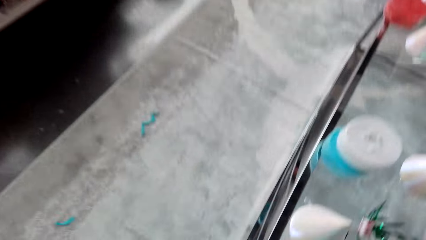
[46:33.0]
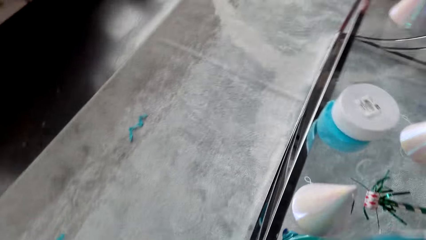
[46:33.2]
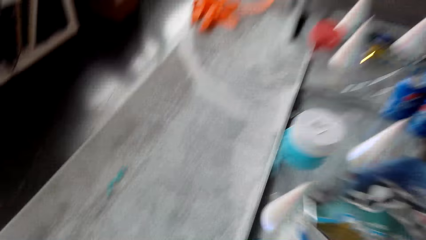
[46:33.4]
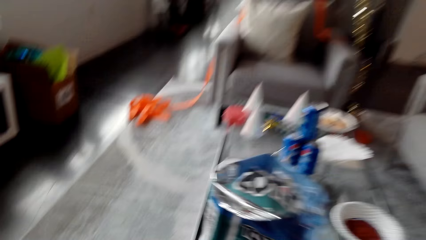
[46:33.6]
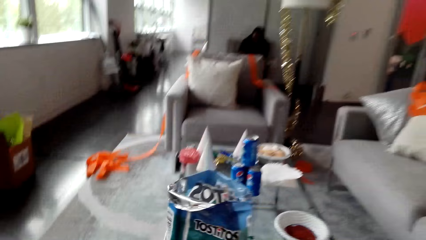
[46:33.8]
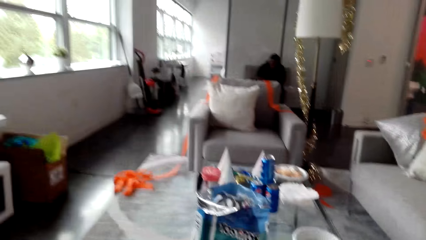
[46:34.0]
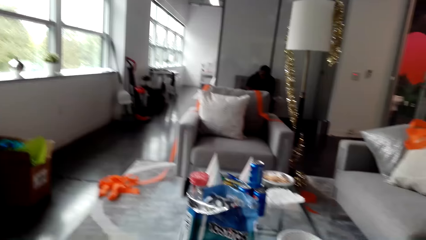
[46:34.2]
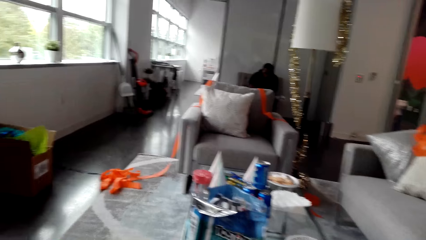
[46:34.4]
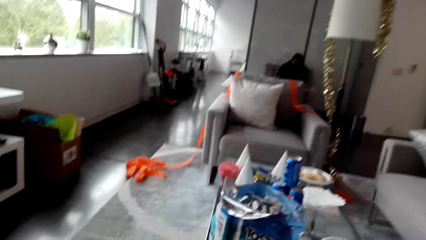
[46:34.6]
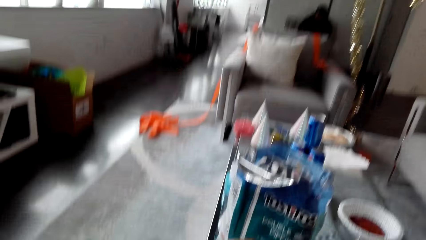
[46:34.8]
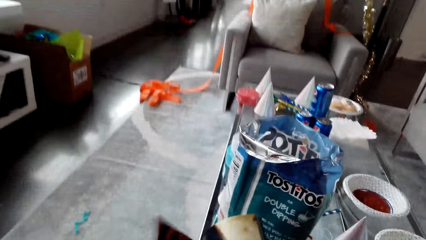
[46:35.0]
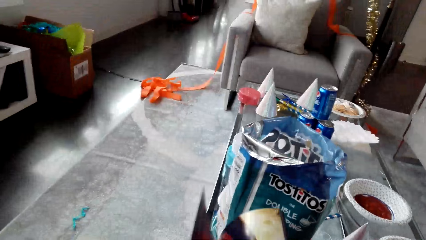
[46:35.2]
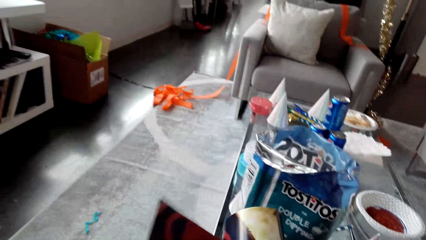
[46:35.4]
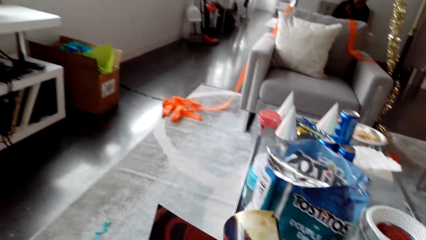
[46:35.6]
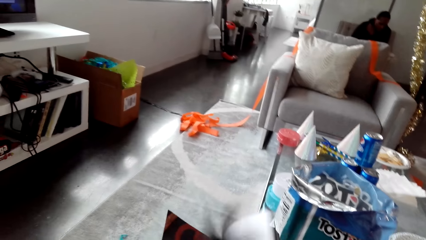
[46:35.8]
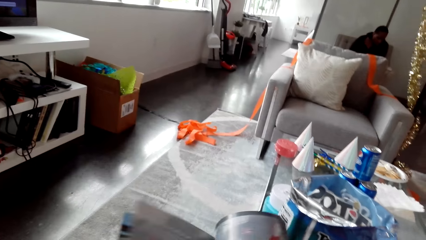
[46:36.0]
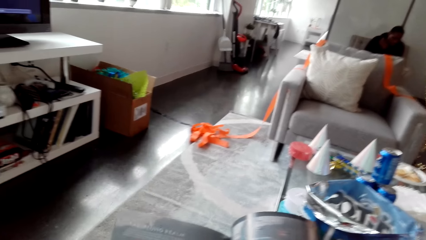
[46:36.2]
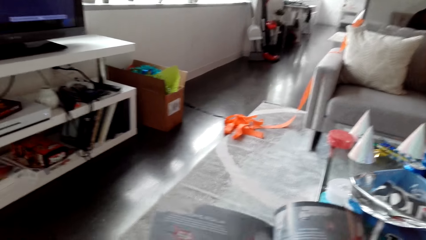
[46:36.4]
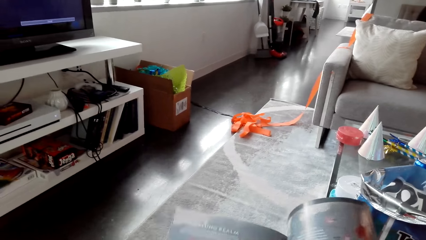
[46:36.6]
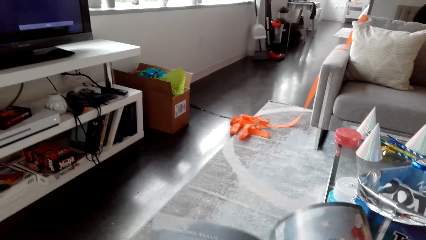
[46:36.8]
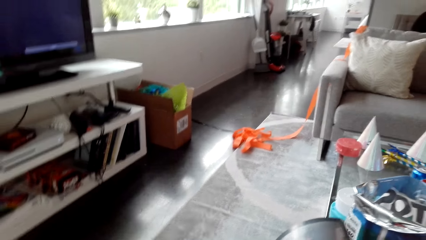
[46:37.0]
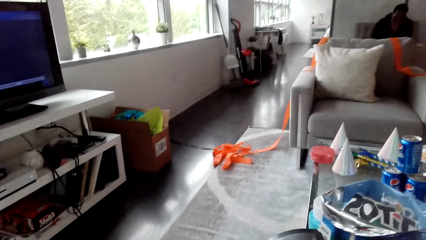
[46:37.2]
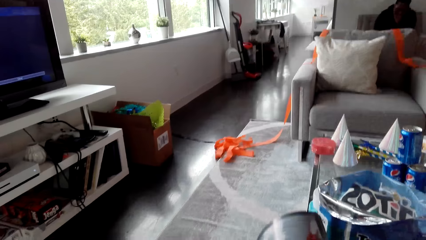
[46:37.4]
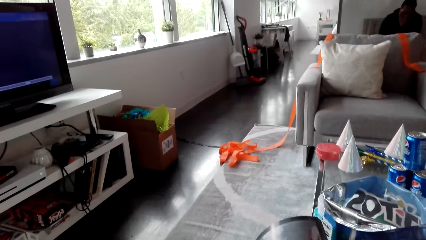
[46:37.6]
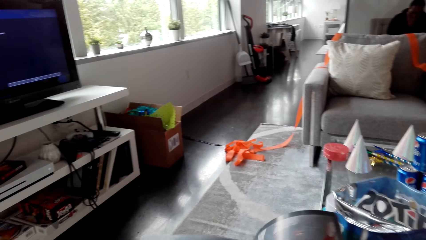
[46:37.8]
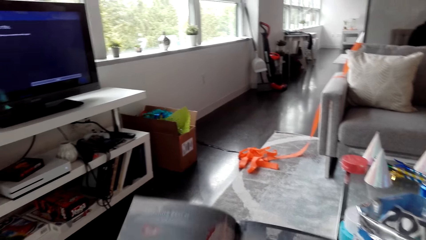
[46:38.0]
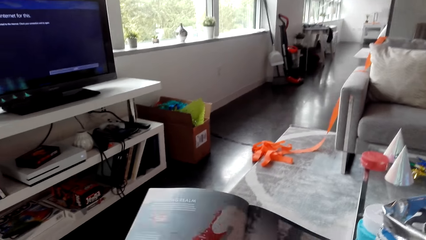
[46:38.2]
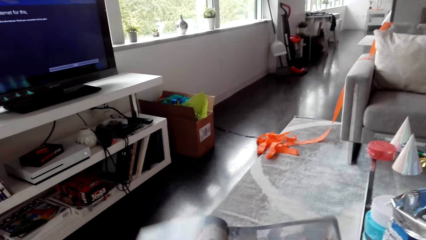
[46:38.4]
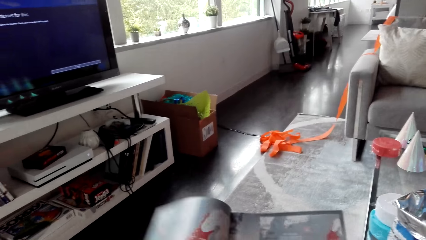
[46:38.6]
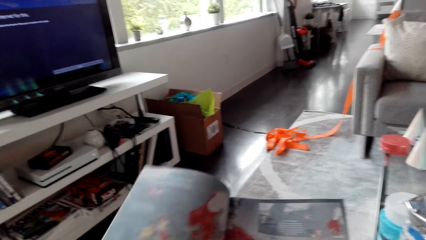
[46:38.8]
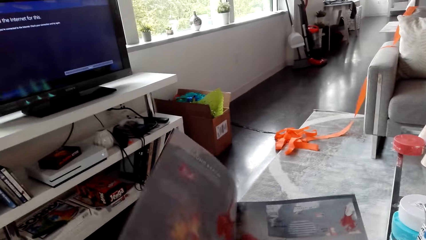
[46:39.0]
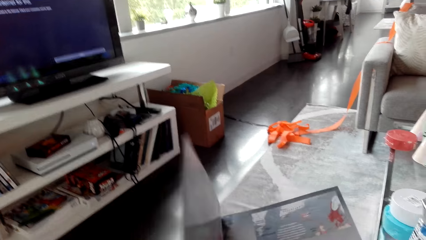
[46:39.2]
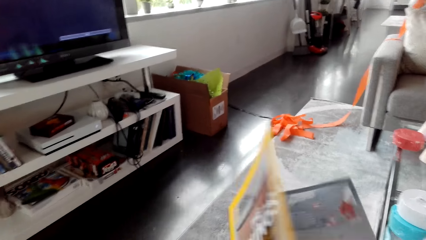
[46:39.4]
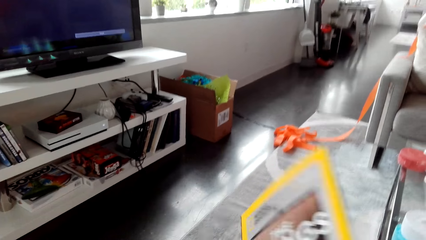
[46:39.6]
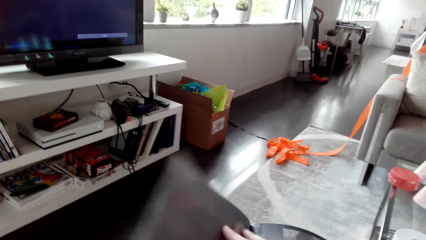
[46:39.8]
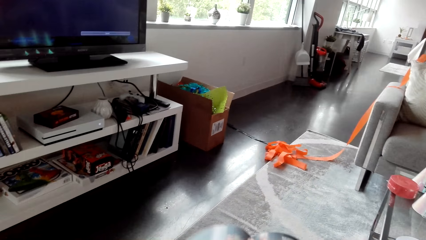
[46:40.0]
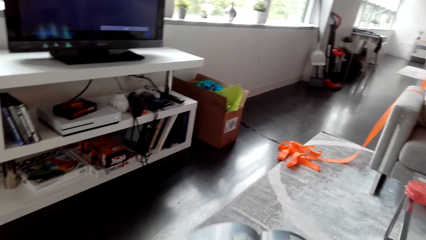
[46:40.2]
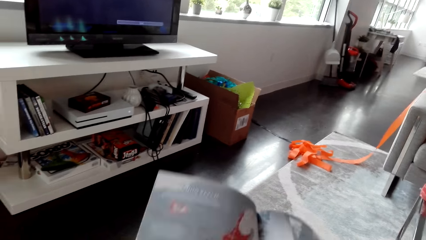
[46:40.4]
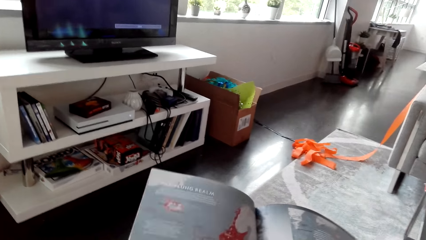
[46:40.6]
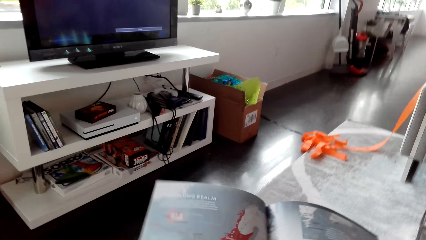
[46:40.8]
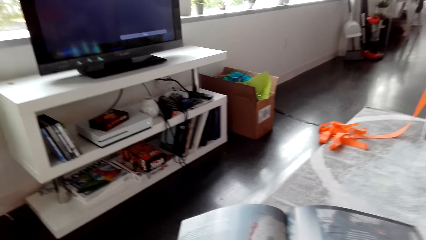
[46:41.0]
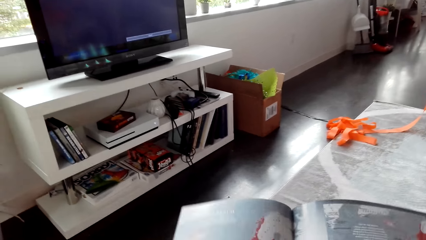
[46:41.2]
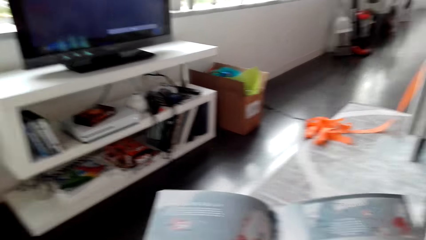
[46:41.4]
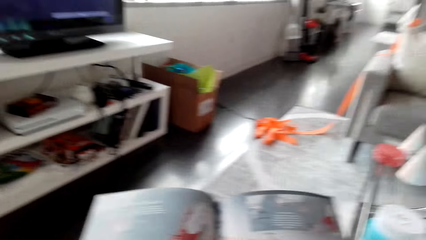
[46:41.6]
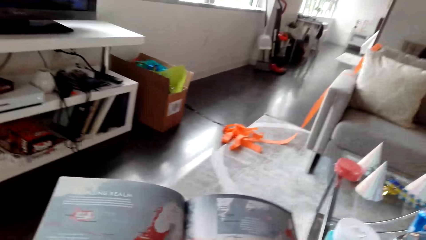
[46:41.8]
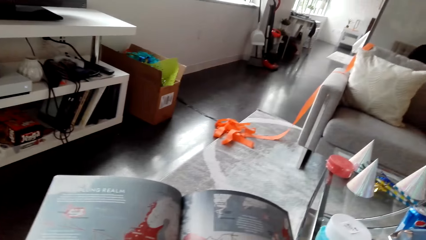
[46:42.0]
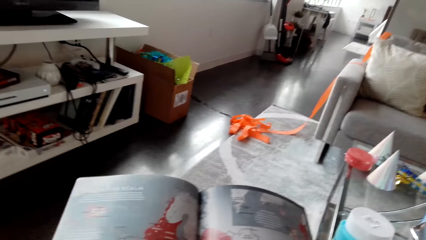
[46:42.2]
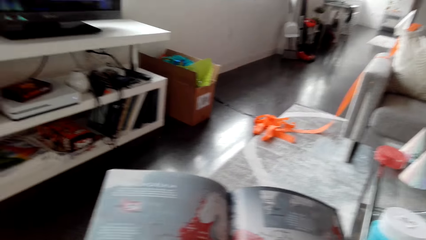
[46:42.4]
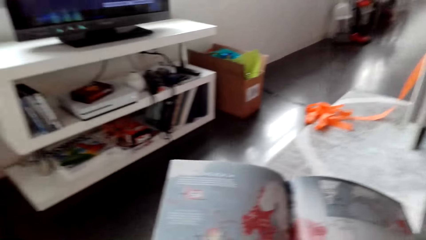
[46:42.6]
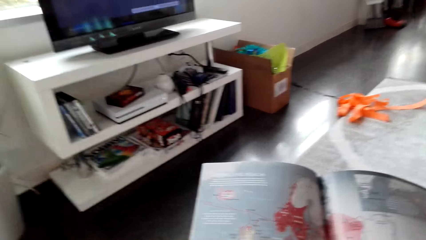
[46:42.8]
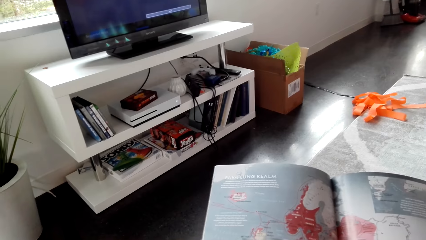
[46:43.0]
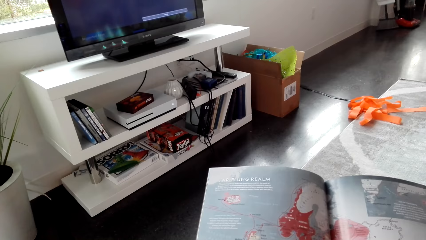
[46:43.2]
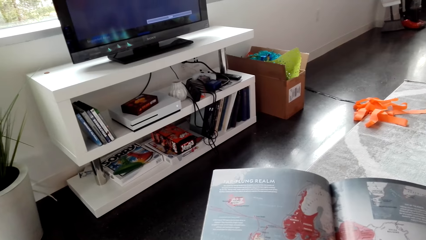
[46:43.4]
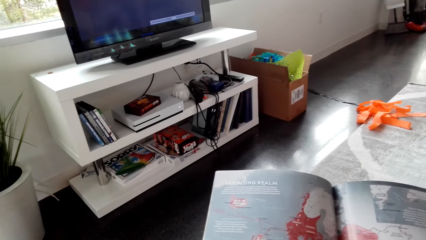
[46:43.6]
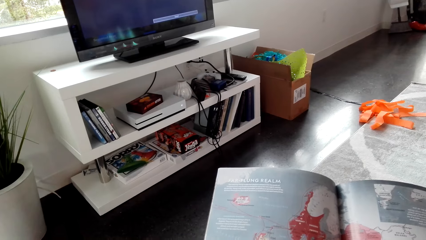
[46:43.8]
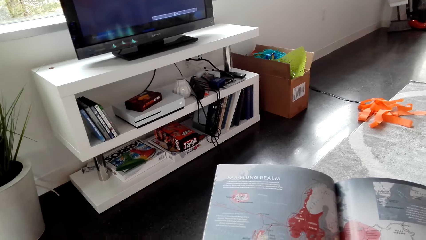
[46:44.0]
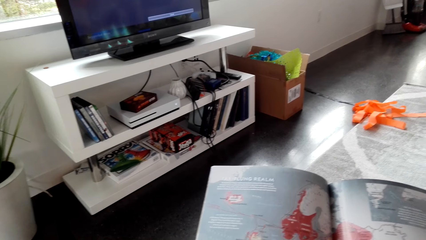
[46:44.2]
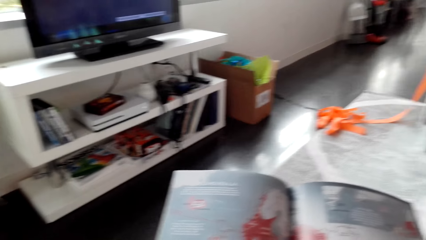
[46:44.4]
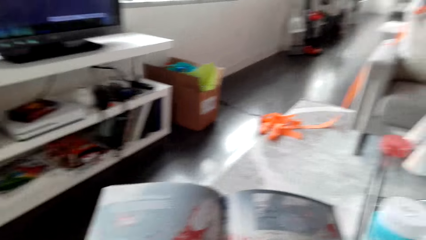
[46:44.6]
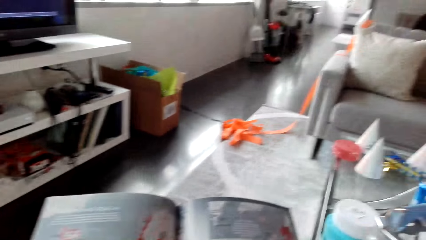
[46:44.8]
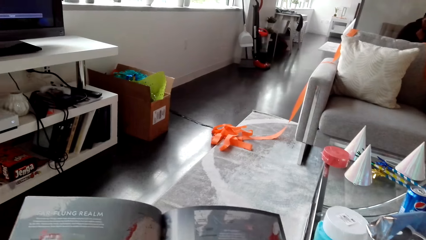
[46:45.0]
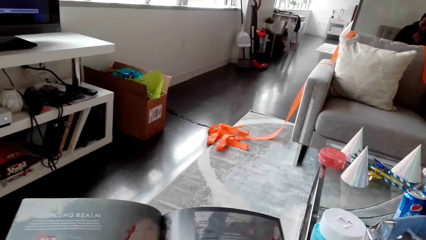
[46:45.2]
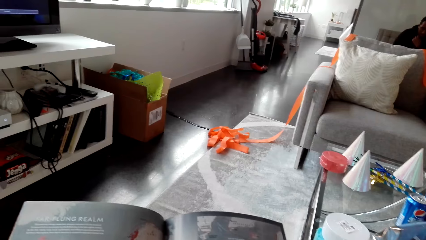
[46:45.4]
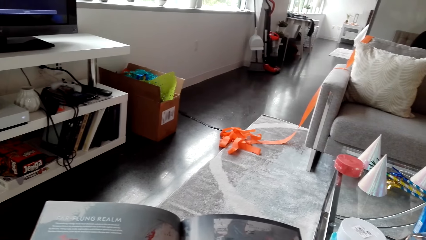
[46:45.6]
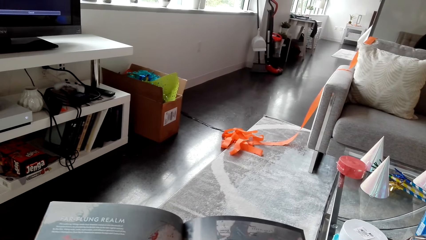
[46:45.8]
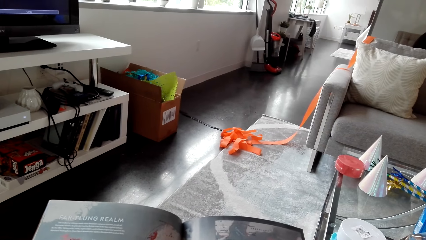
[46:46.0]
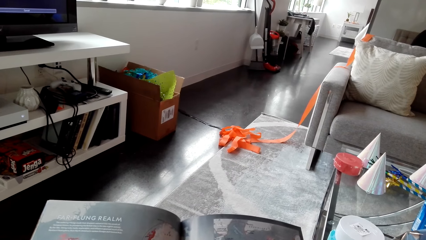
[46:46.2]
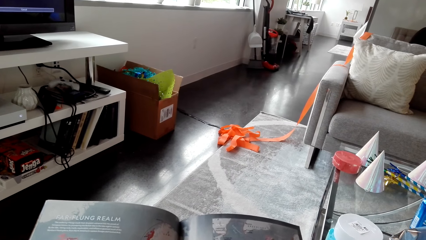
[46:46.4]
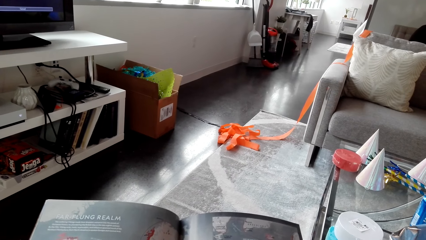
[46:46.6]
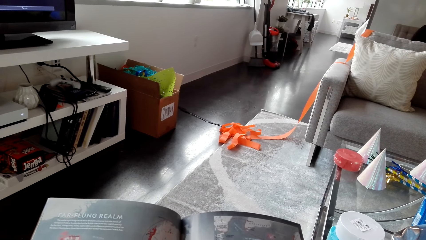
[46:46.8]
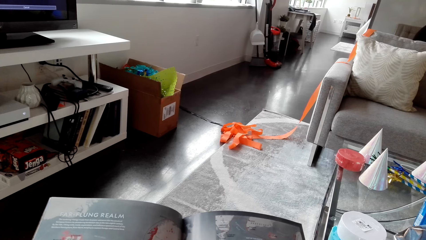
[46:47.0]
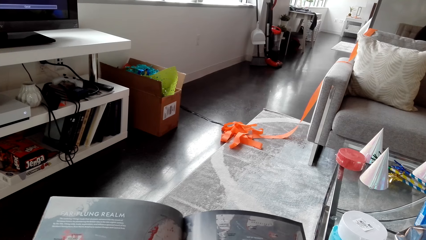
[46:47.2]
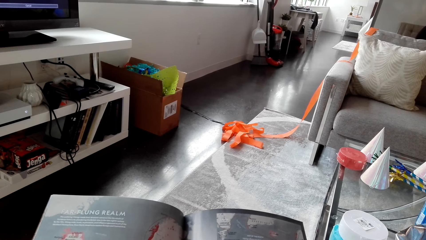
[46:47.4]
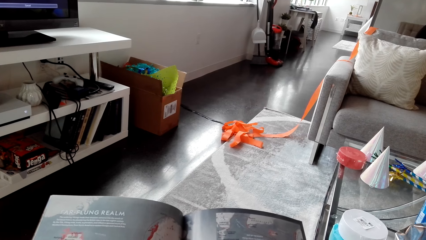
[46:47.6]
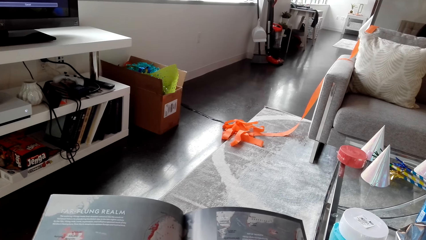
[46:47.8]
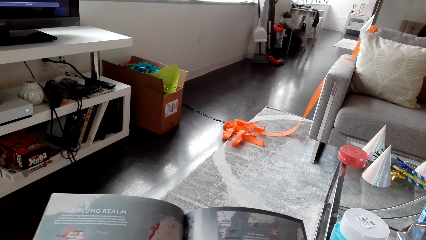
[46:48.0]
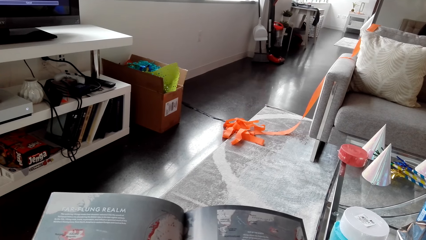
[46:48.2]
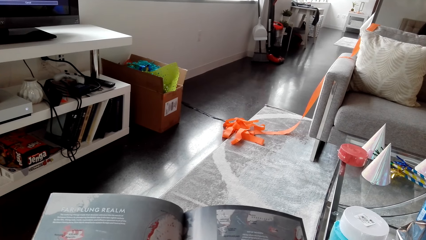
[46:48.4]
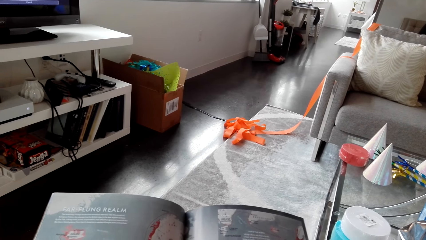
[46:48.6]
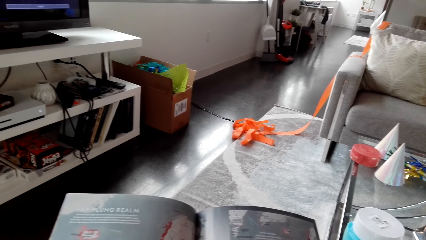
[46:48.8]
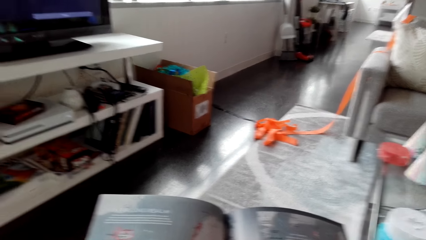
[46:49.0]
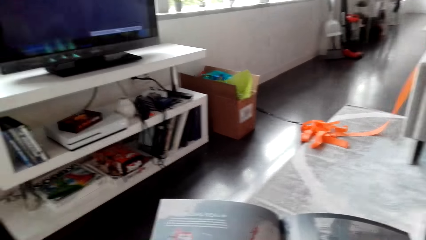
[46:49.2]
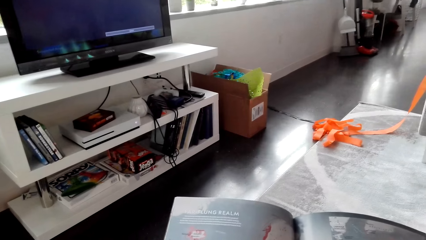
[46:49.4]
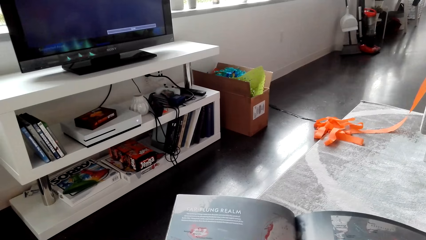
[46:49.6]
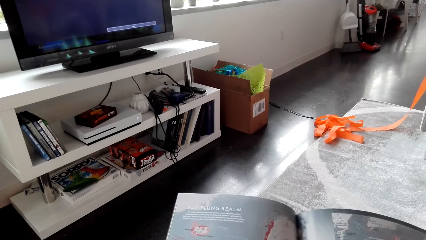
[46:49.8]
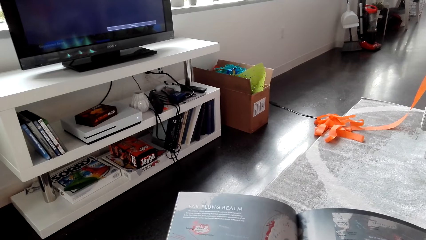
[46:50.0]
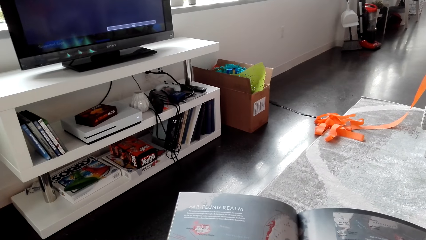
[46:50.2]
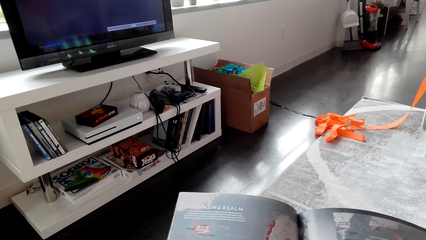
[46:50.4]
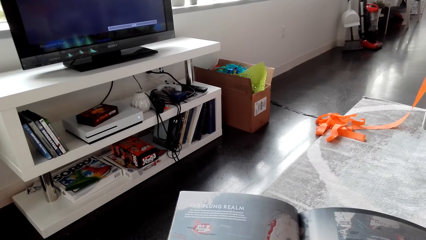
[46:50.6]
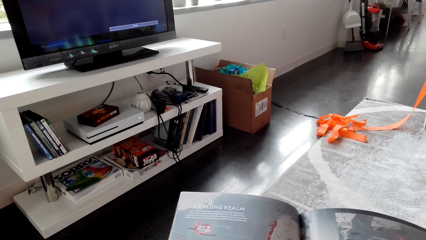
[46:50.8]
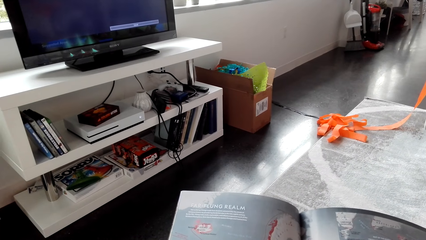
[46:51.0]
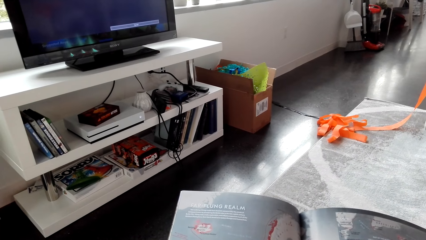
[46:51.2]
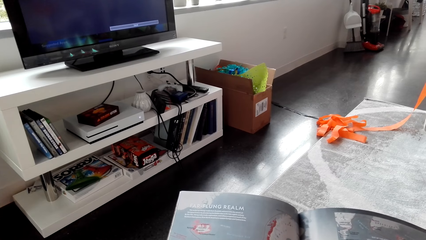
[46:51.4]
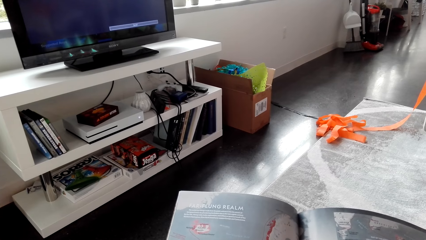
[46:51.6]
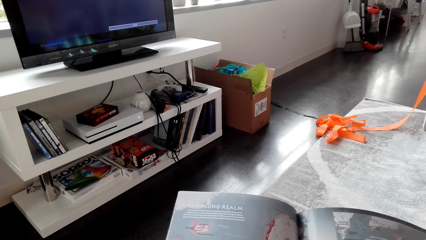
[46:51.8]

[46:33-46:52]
The camera wearer sits on the couch. They open the magazine. They read the magazine.
